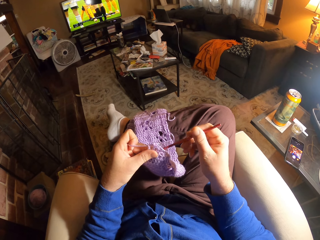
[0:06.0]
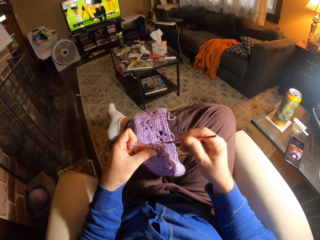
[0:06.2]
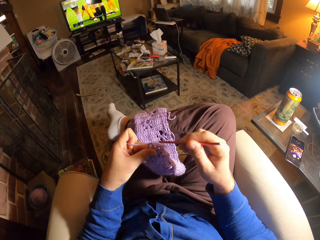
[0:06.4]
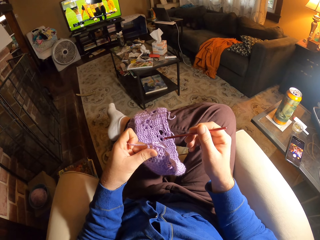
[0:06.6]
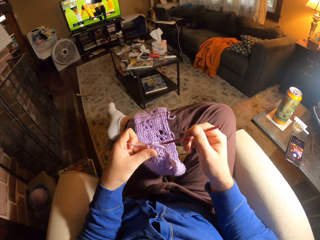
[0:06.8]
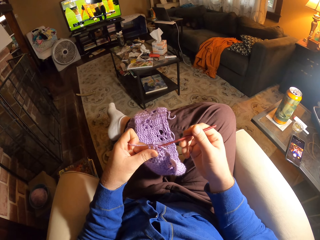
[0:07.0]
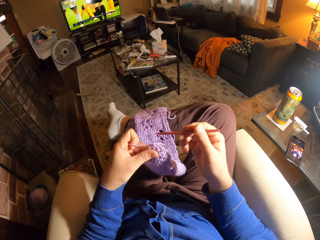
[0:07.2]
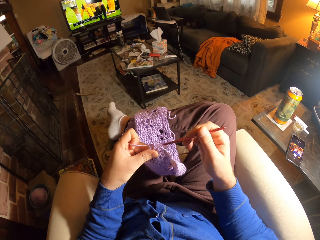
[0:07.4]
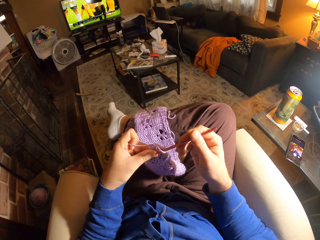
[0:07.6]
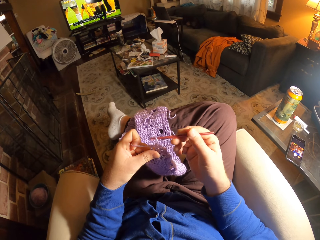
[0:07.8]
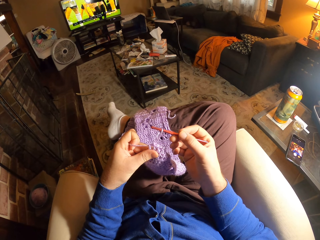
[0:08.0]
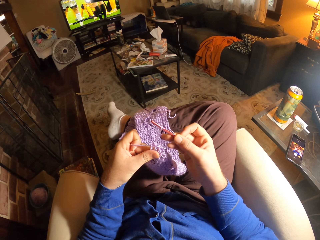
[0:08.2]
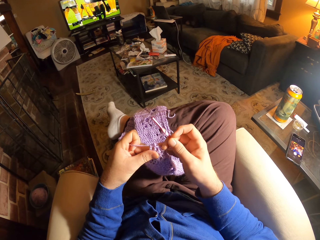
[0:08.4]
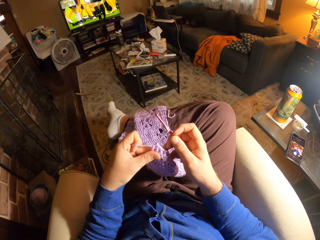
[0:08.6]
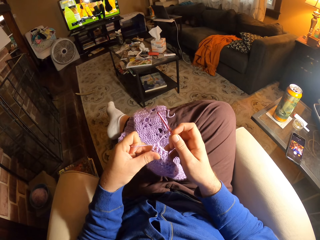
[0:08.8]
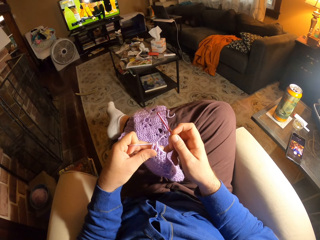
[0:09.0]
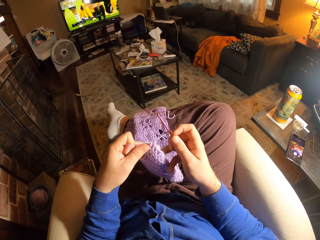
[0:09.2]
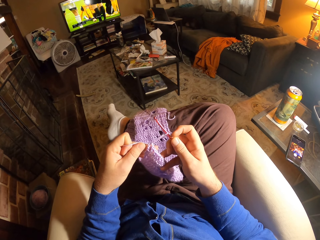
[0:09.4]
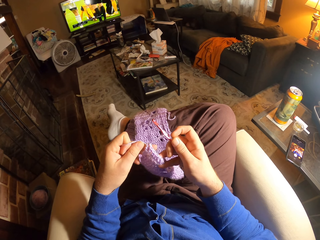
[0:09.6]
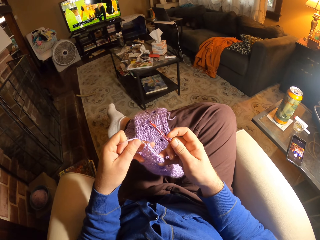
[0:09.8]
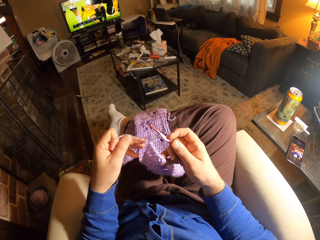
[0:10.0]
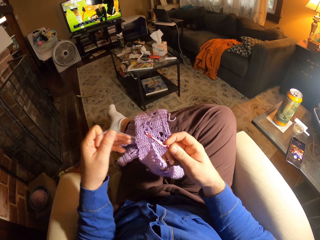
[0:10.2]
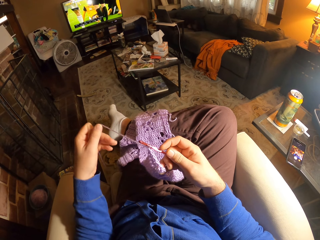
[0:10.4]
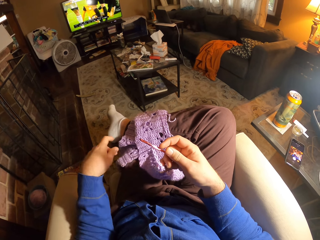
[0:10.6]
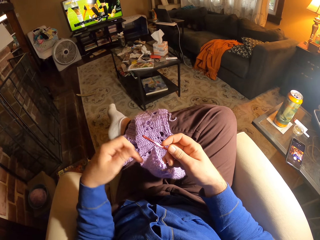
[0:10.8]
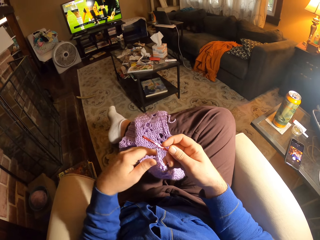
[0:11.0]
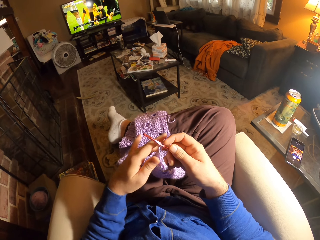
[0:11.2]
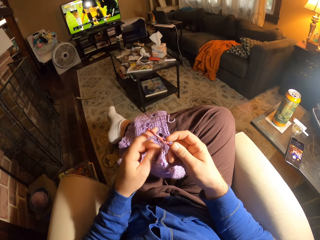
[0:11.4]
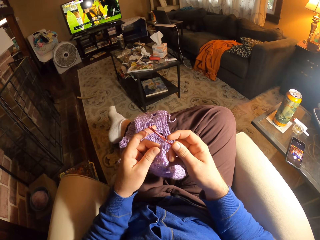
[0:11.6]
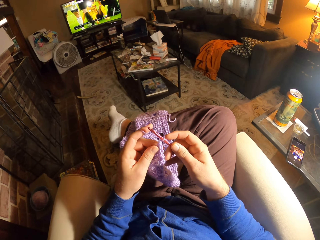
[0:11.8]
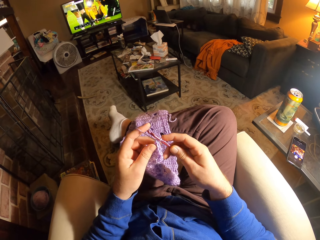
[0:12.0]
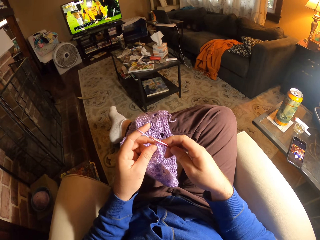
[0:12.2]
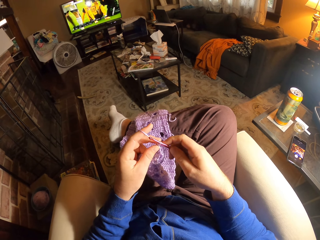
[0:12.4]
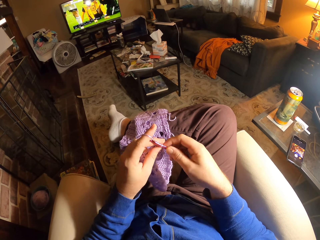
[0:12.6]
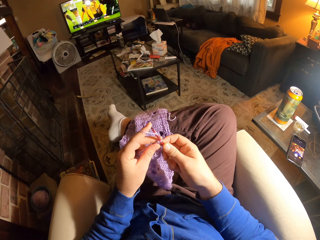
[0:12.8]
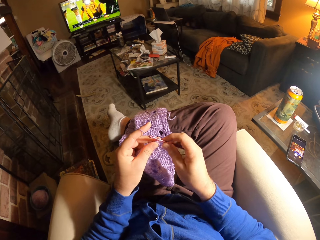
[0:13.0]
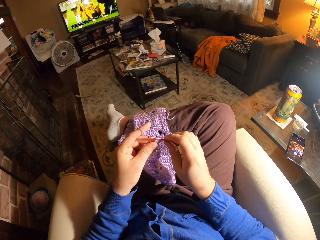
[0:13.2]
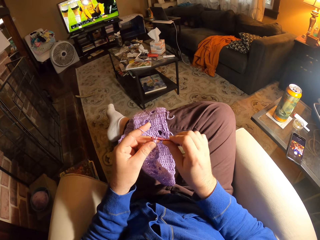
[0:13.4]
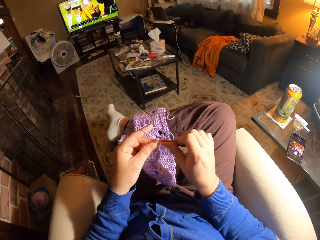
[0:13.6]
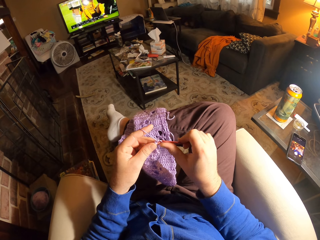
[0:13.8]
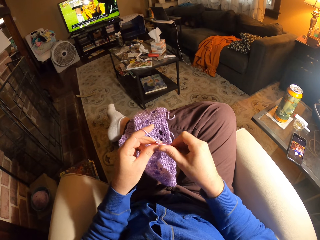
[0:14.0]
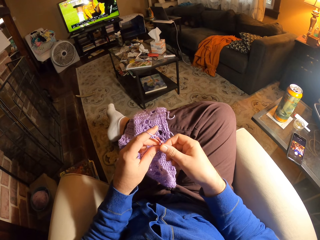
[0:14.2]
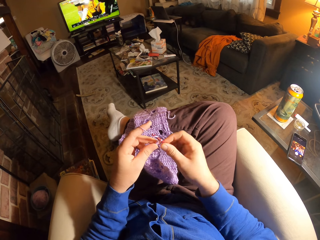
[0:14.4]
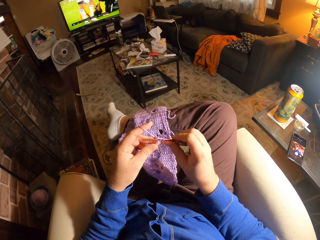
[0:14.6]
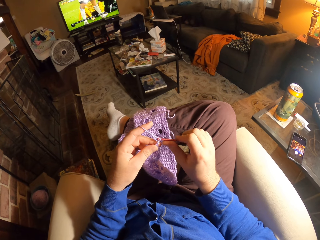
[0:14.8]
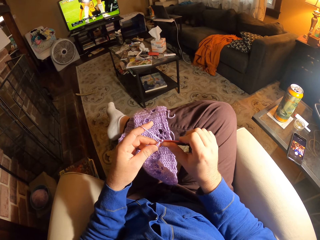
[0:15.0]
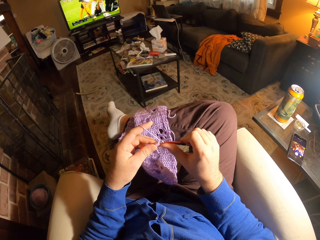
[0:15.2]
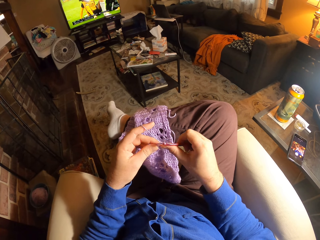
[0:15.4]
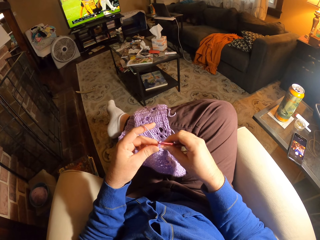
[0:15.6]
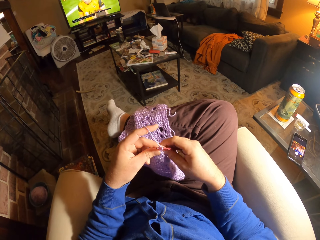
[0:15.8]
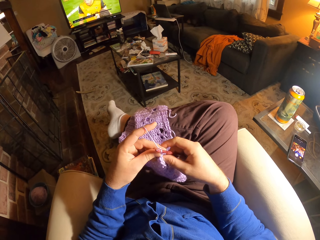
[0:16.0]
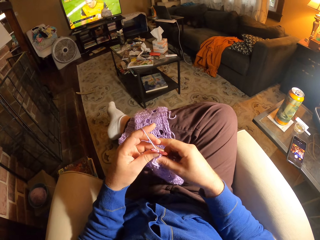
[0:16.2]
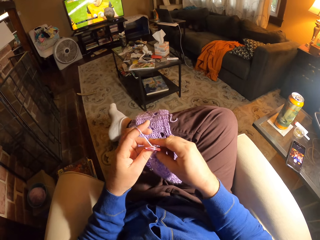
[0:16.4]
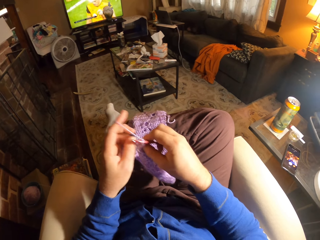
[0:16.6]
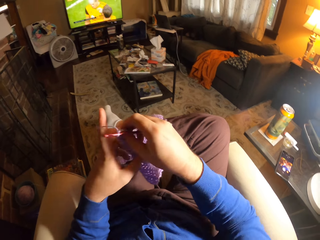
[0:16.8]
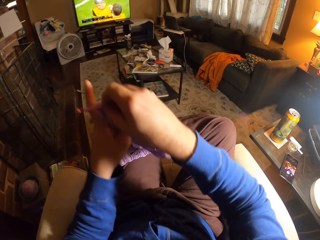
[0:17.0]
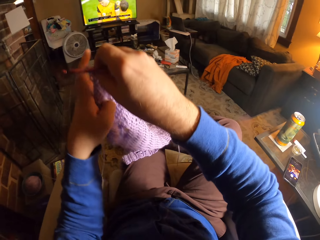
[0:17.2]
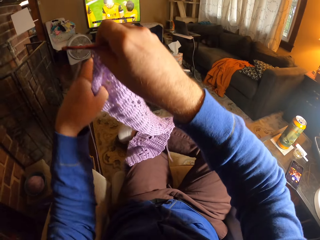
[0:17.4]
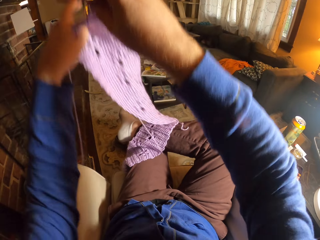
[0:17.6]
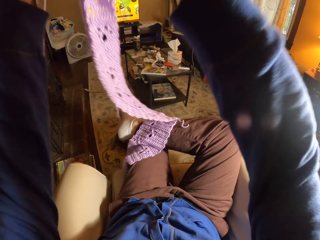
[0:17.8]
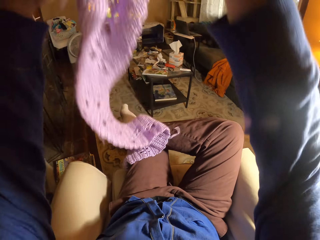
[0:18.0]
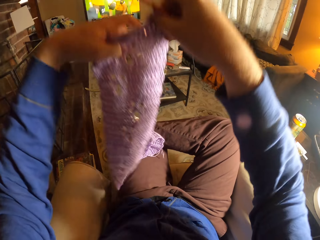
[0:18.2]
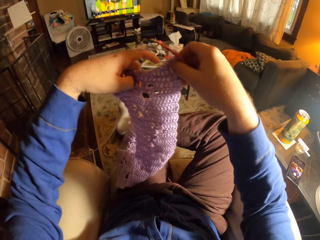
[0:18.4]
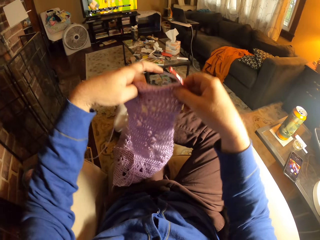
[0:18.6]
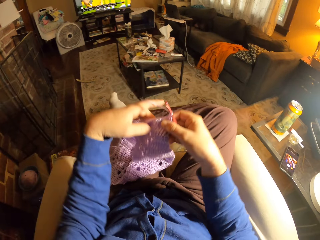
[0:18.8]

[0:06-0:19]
The camera wearer puts the needle in the knitting thread. They pull on the wool. They crochet with the crochet needle. They adjust the position of the crocheted wool.

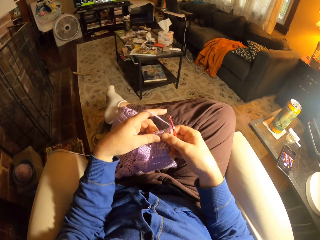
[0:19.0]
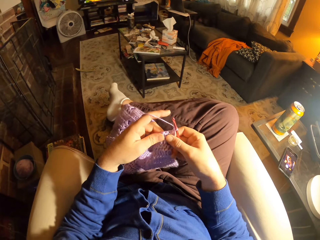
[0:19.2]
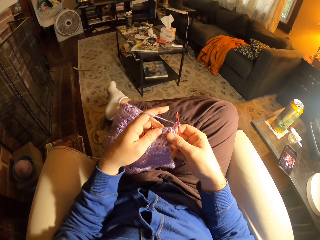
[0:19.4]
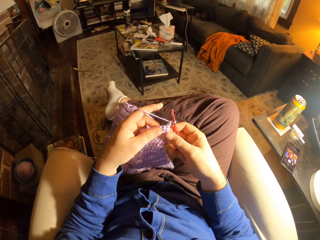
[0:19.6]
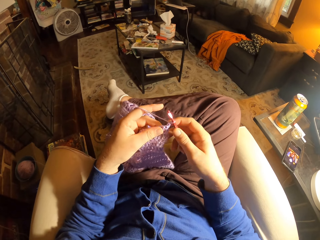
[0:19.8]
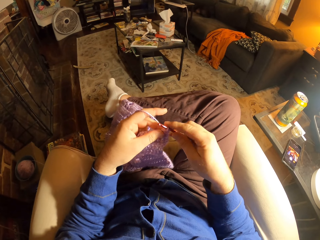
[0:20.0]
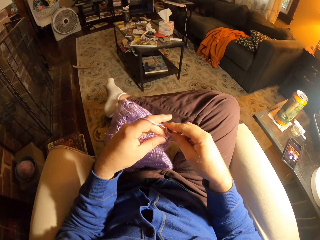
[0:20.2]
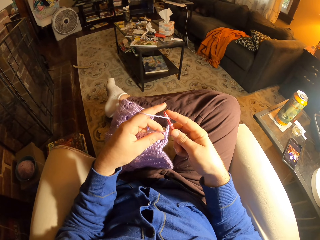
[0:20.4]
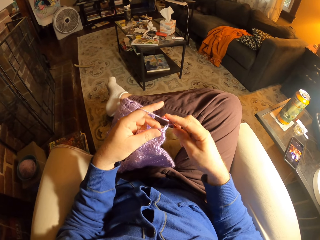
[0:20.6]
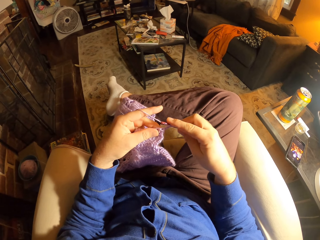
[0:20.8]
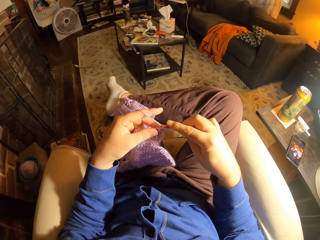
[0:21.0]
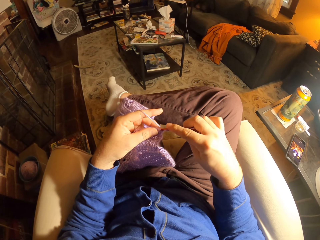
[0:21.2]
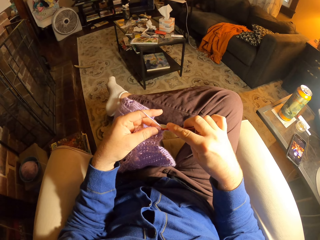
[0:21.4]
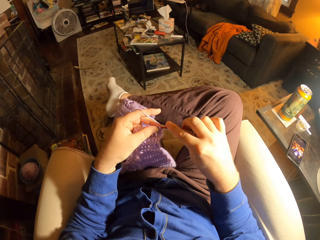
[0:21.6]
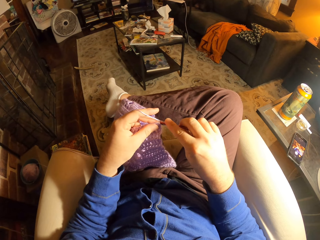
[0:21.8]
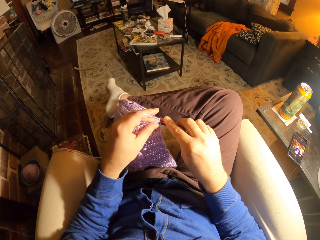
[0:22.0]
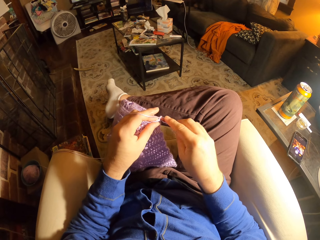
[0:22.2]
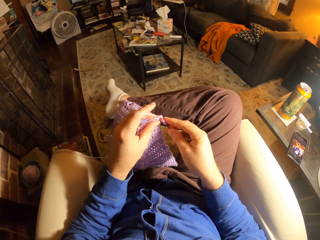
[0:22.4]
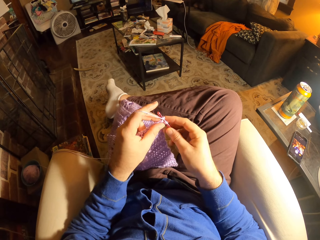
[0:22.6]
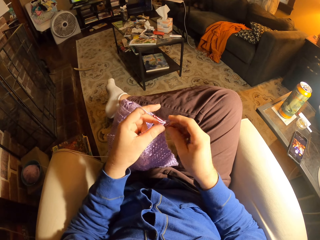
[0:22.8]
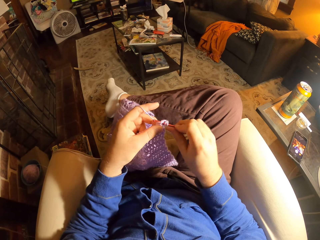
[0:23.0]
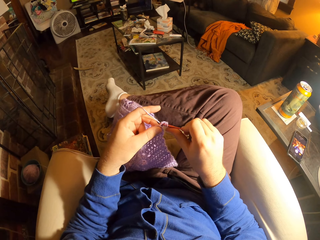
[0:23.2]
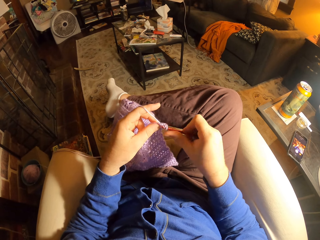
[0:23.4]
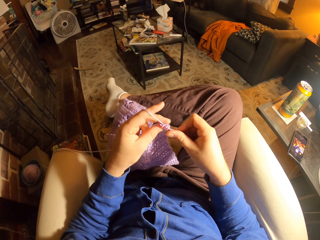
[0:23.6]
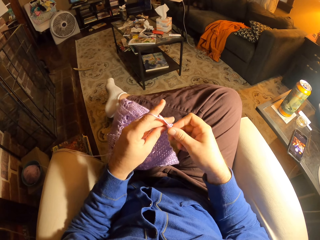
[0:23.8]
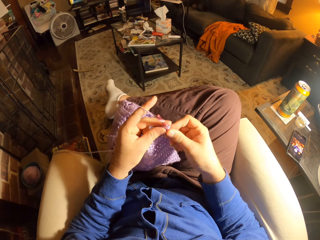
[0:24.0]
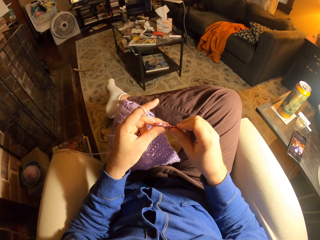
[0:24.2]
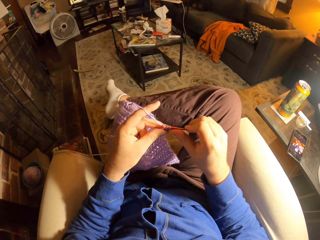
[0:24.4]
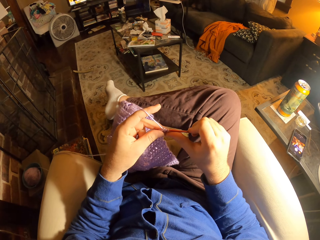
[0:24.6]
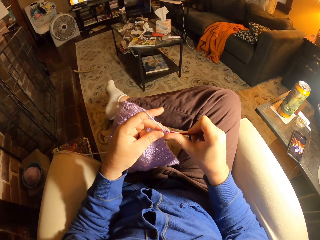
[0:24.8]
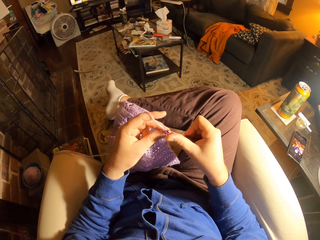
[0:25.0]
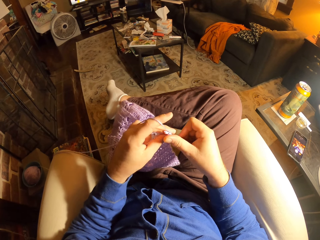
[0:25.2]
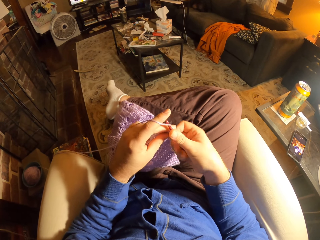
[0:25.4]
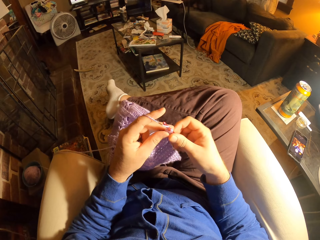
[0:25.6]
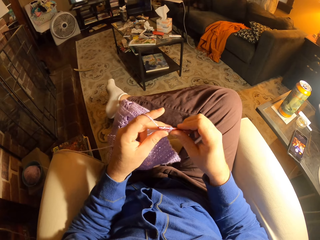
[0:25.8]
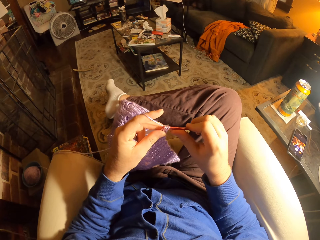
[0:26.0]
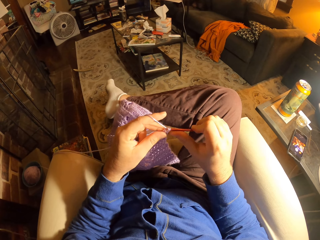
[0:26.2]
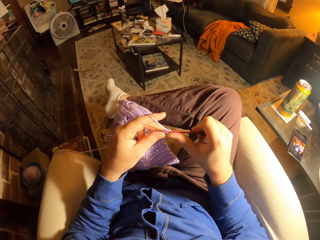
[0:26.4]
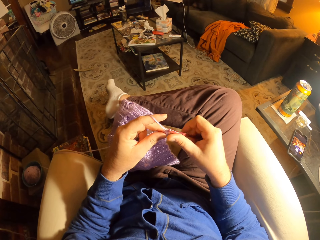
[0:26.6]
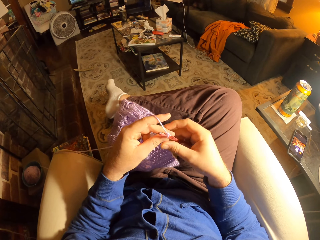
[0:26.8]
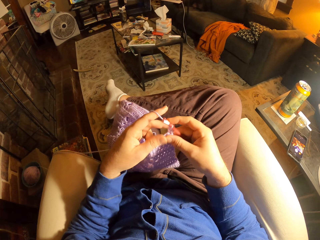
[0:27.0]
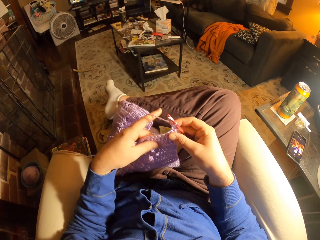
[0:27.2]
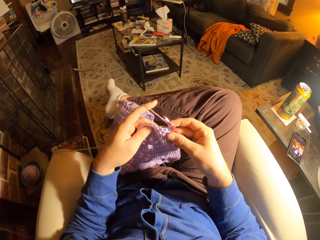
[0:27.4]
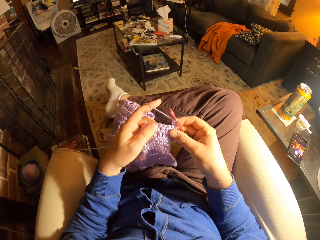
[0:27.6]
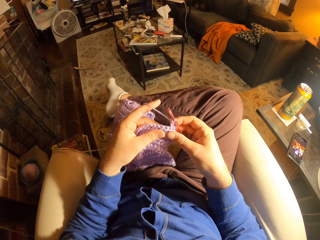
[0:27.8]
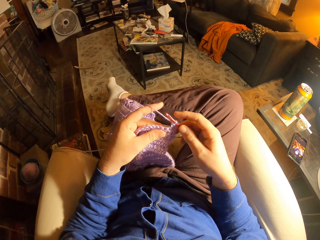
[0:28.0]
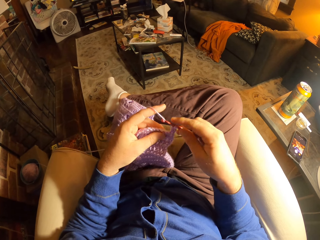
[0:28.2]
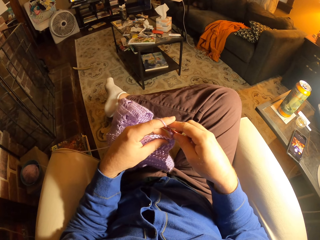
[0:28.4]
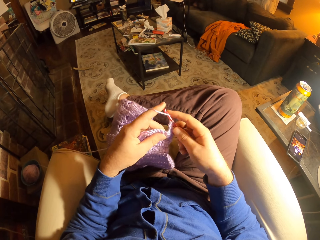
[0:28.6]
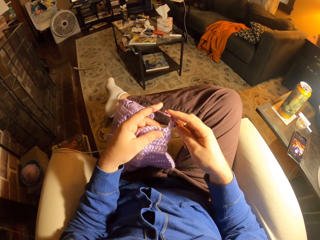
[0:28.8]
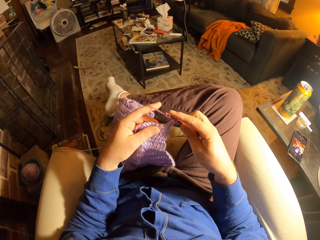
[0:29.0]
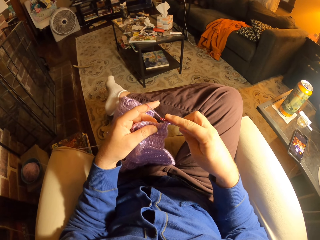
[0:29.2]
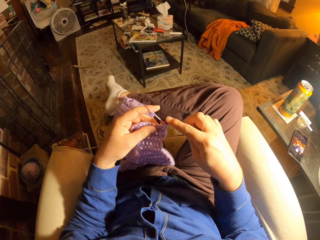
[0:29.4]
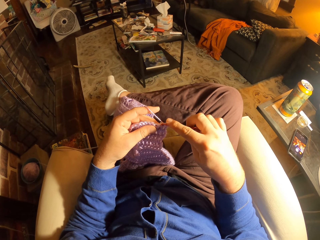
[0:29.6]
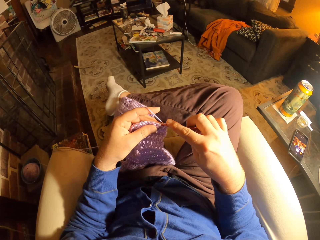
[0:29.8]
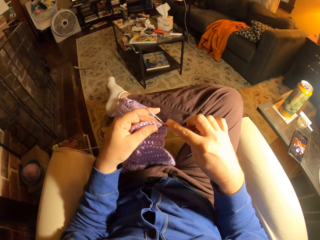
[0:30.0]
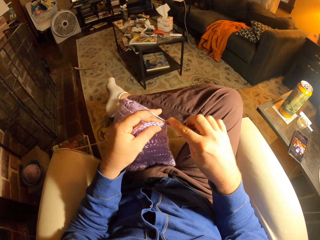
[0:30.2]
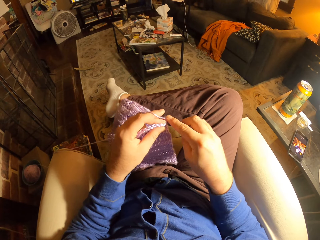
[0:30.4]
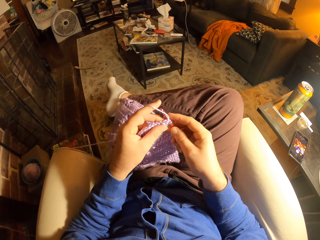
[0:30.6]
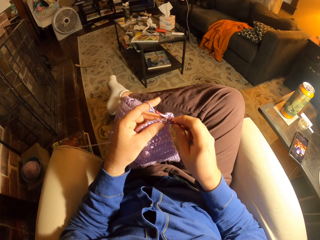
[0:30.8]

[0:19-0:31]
The camera wearer crochets with the crochet needle.
